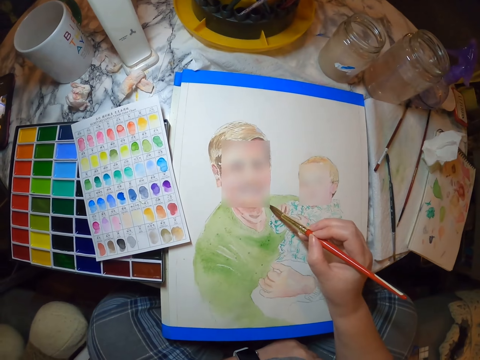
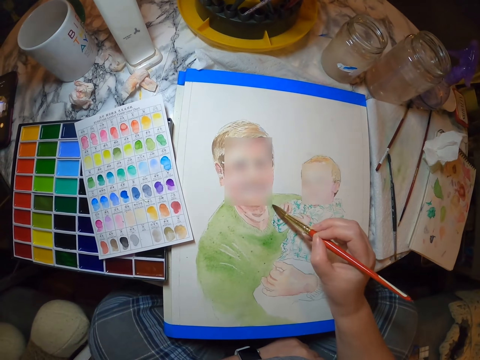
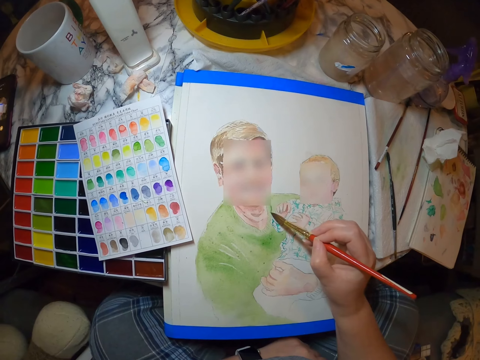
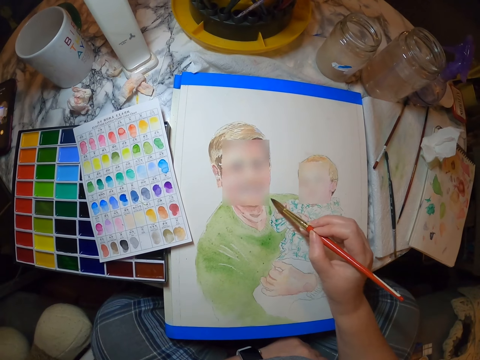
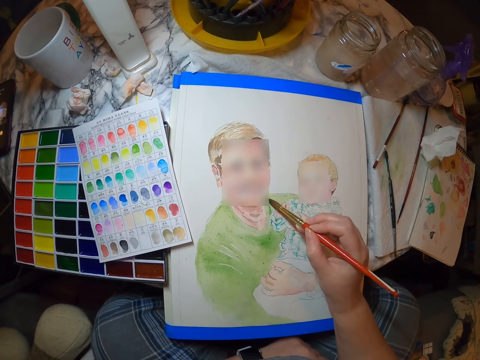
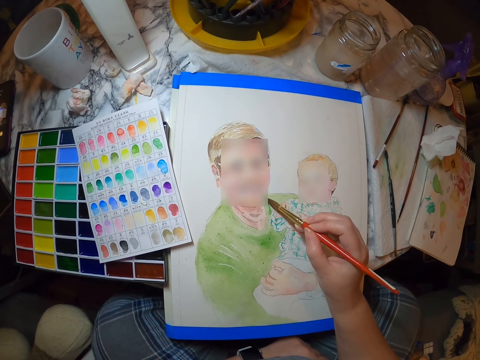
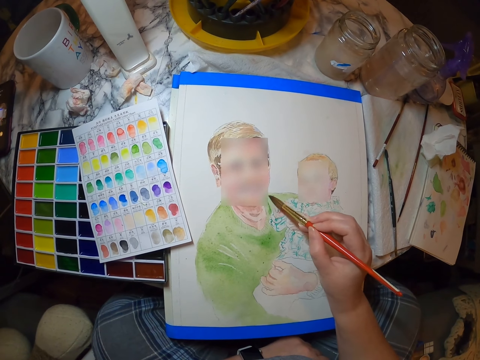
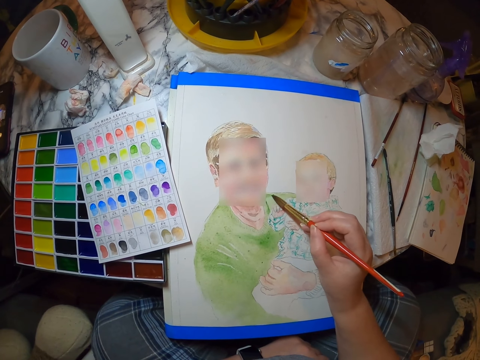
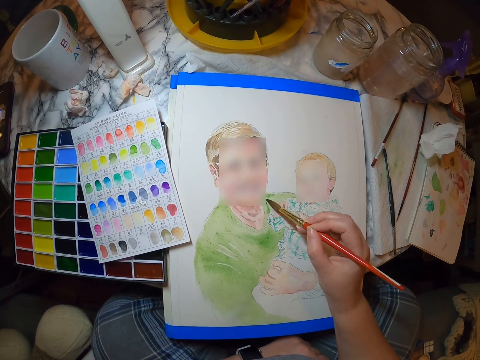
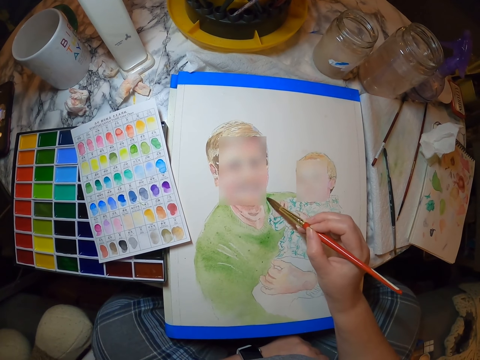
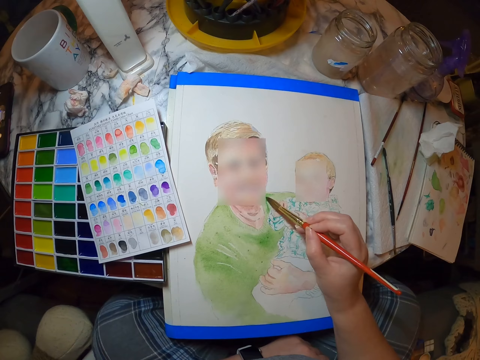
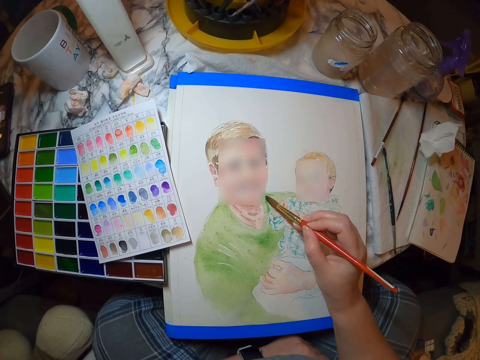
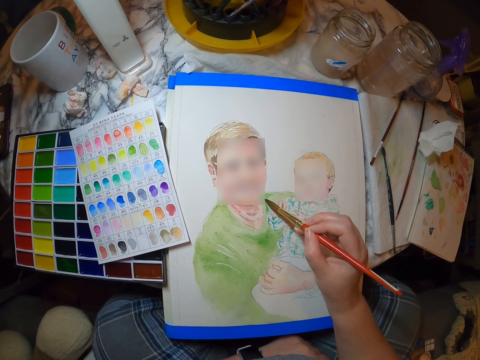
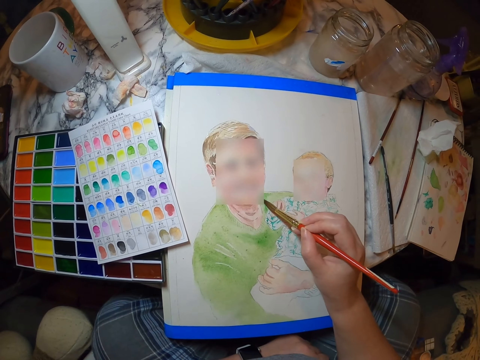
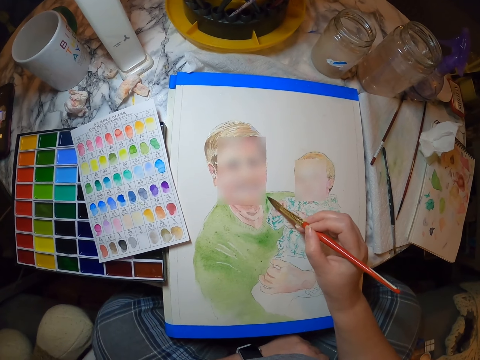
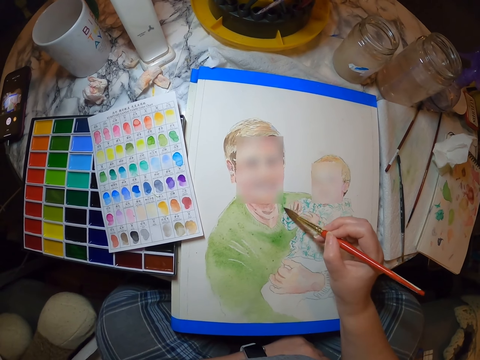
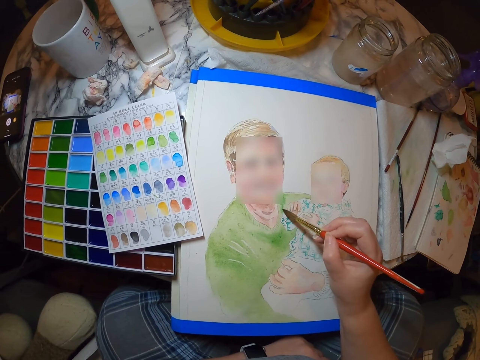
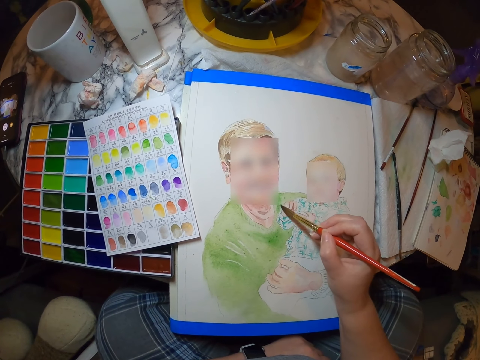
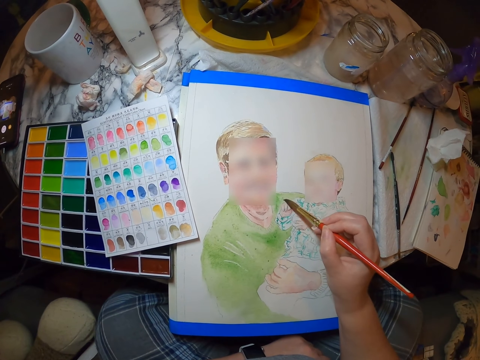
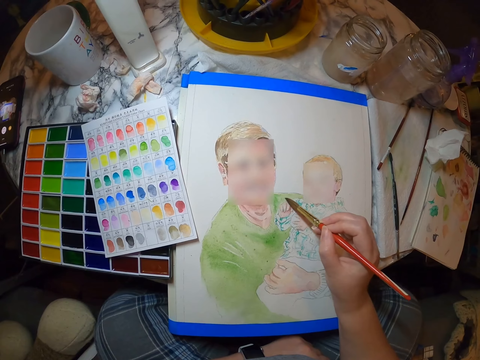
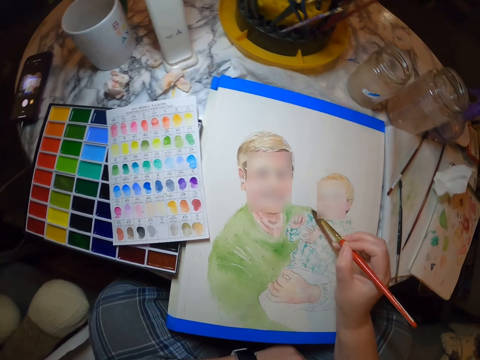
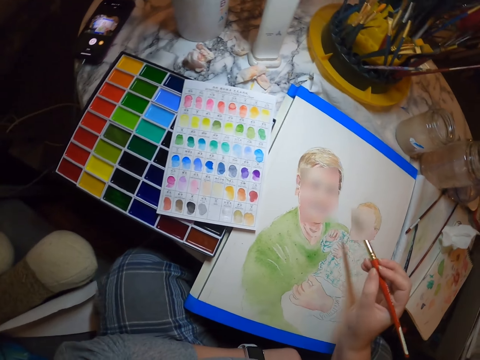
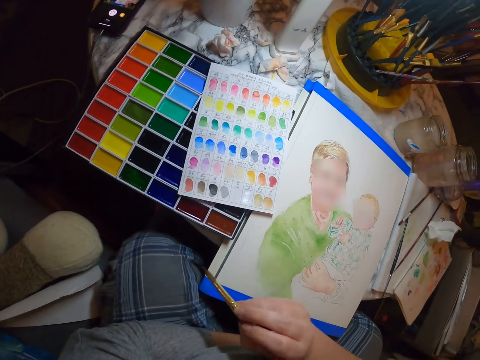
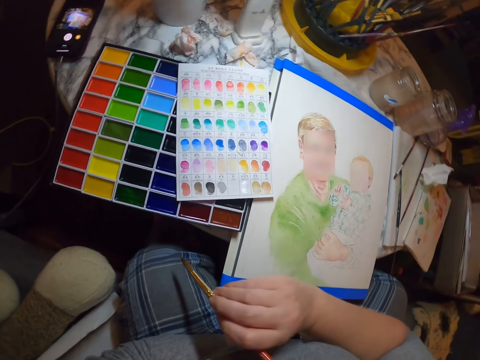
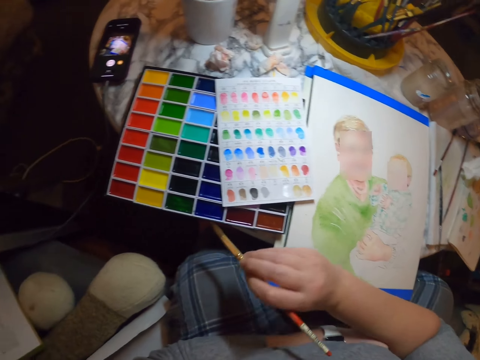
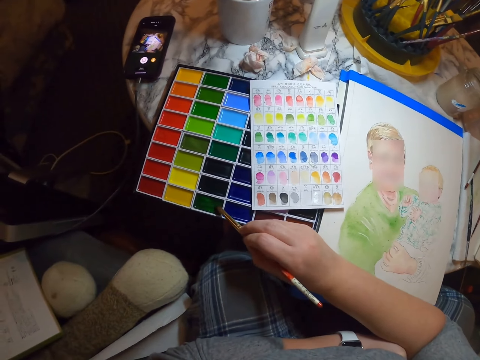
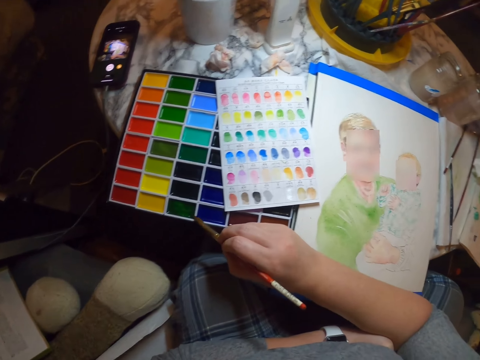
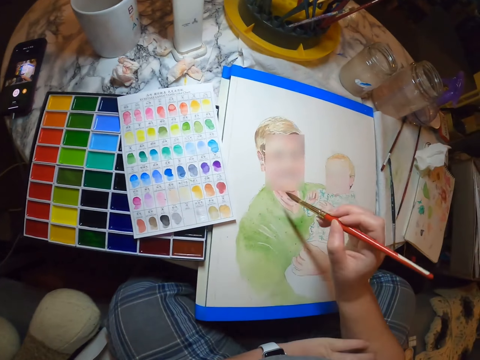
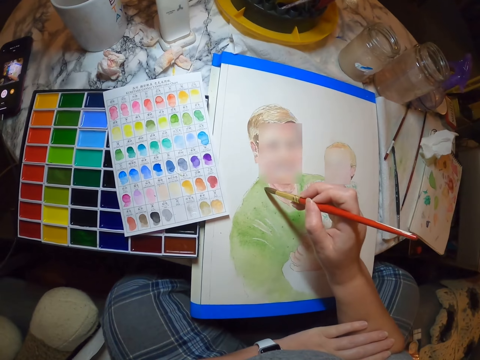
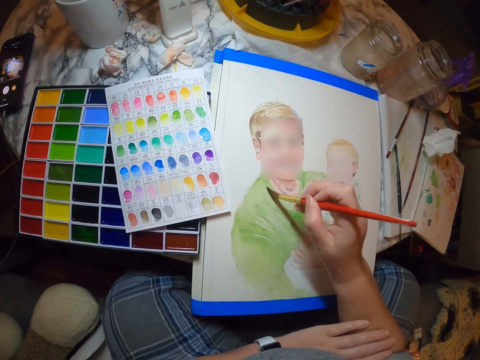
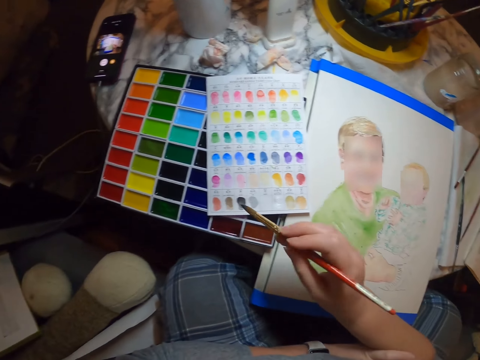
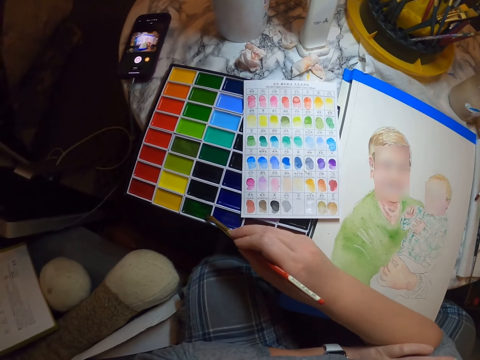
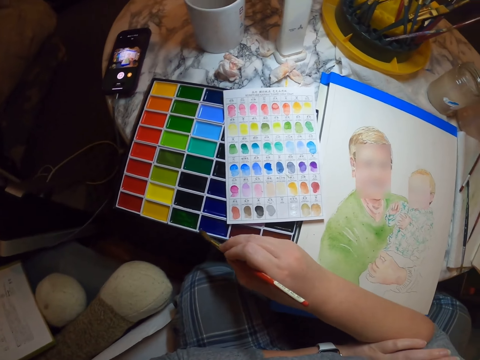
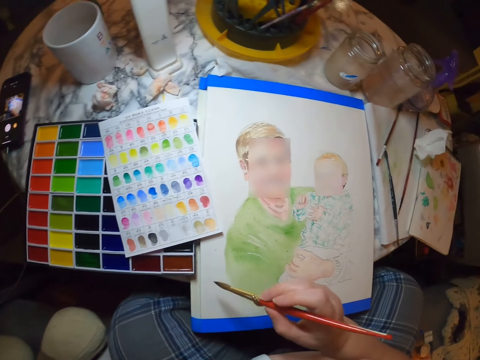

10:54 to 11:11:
The camera wearer paints a person on the palette. They look at the paint. They remove the brush from the palette. They place the painting brush on the painting colors. They take paint. They paint the person on the palette. They take paint. They place the painting brush on the painting colors.

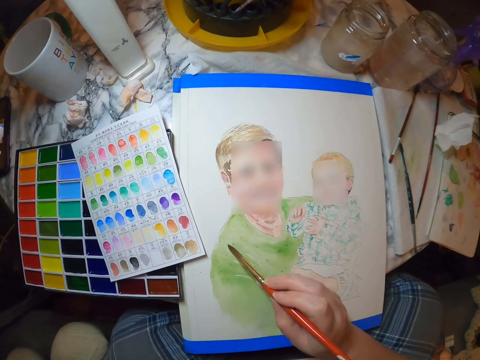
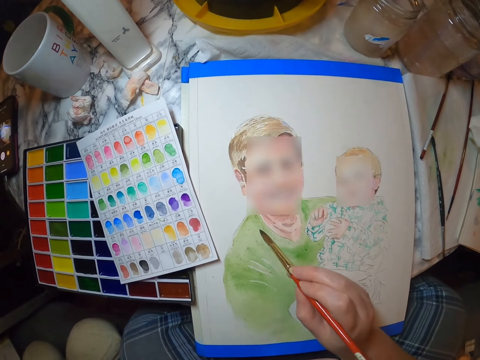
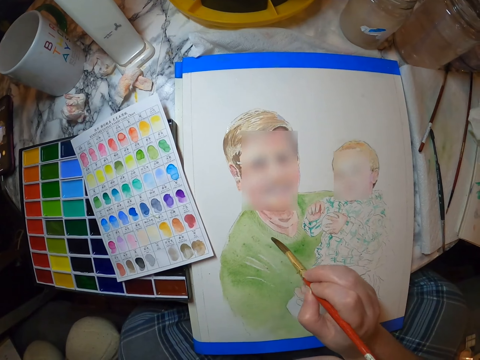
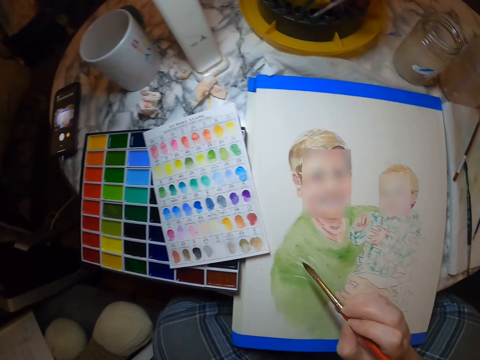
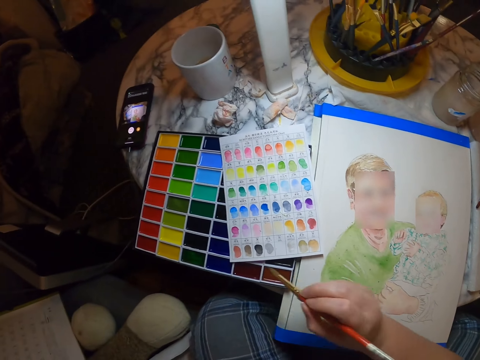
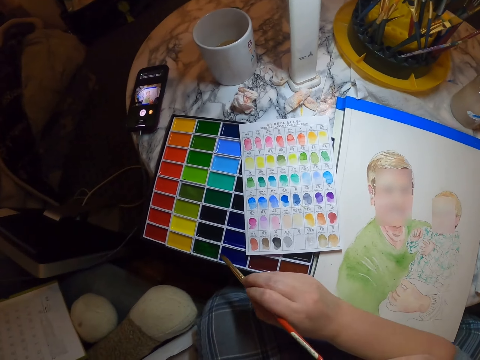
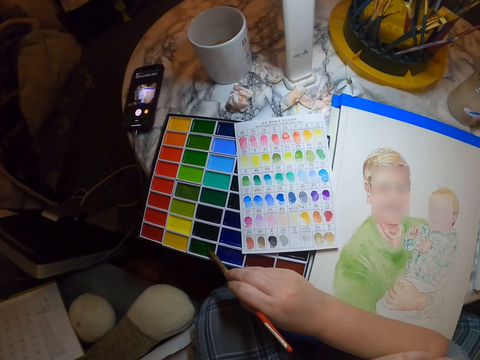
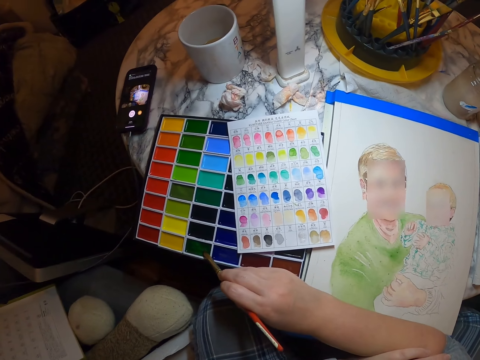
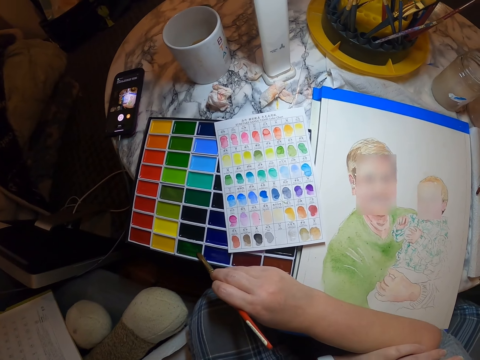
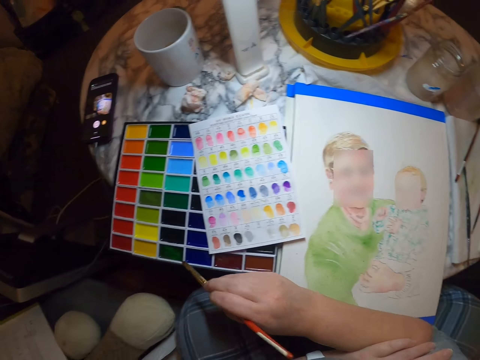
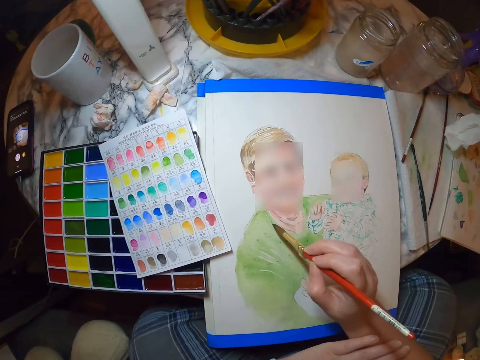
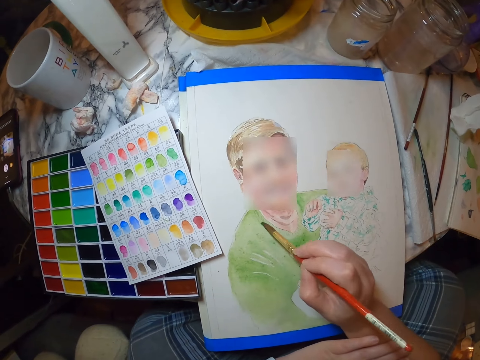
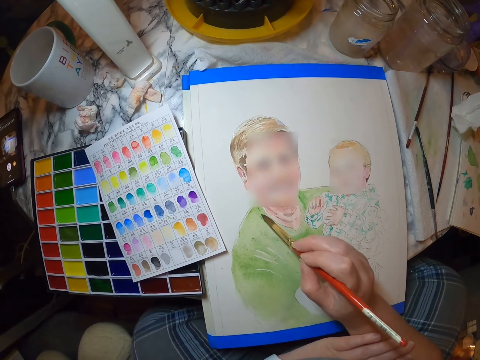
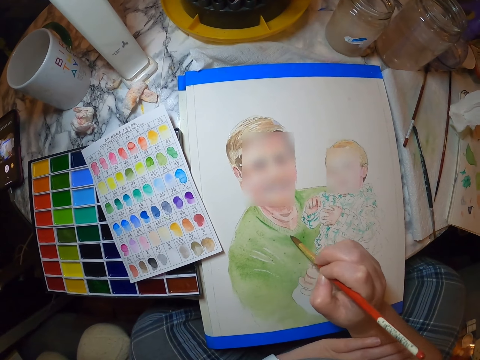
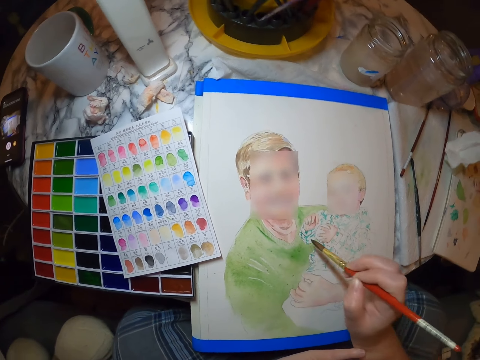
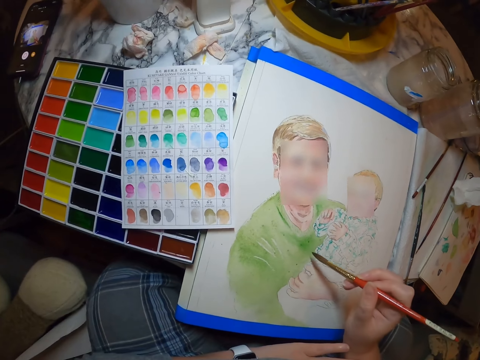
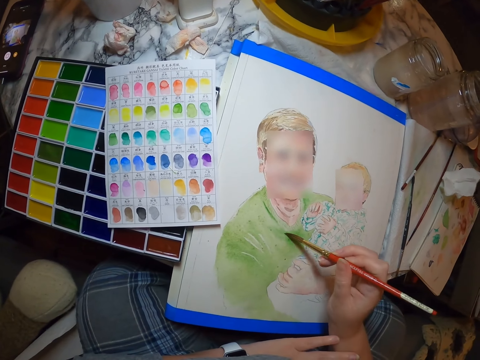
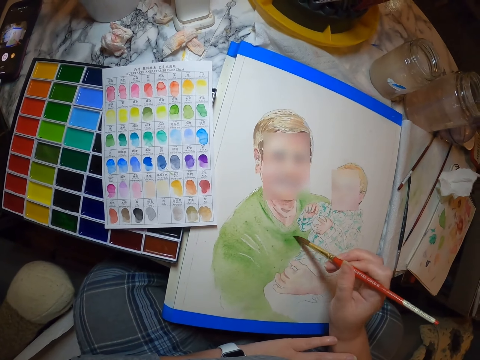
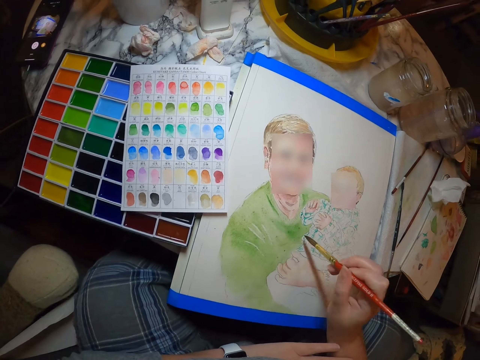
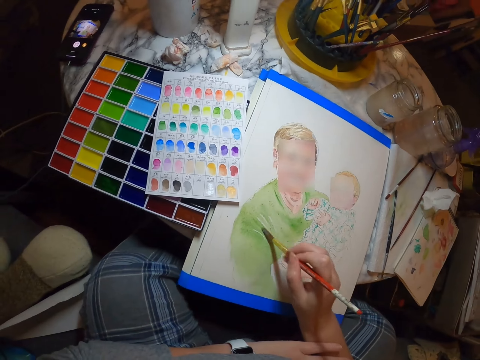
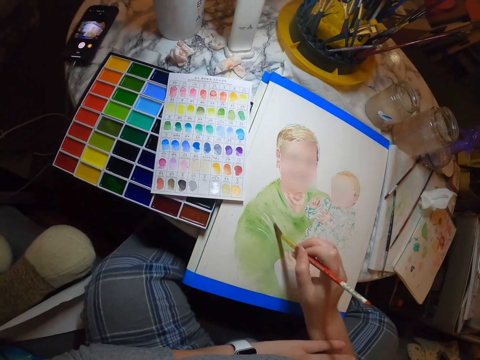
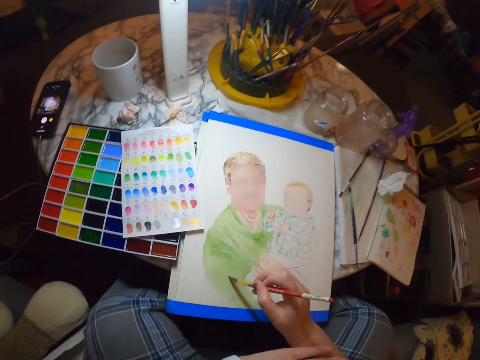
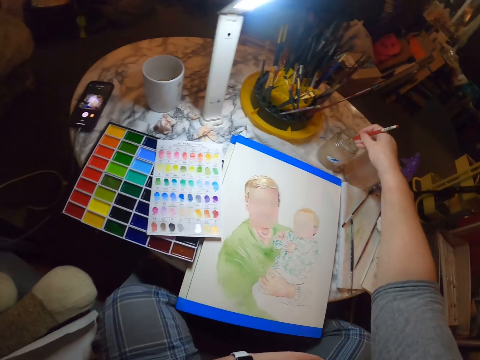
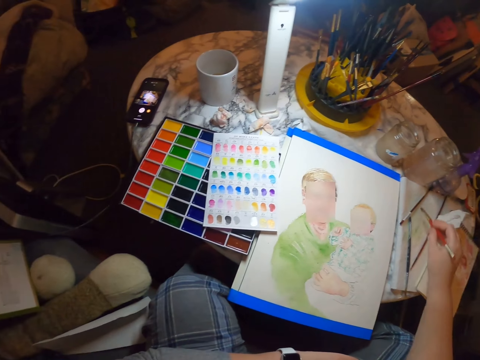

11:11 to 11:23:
The camera wearer paints a person on the palette. They take paint. They place the painting brush on the painting colors. They paint the person on the palette. They dip the painting brush in a jar.
